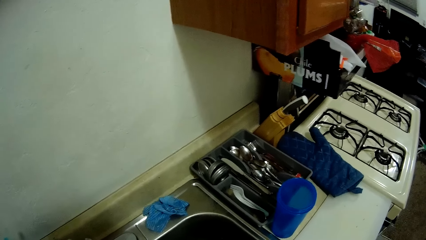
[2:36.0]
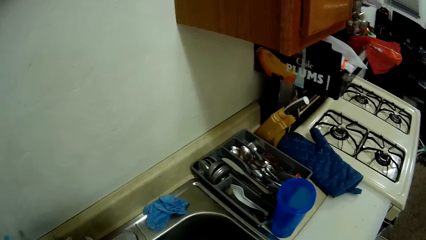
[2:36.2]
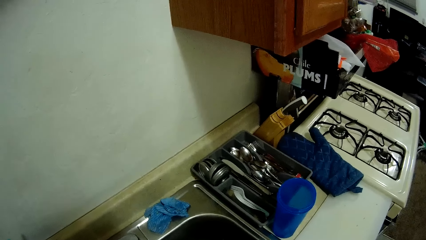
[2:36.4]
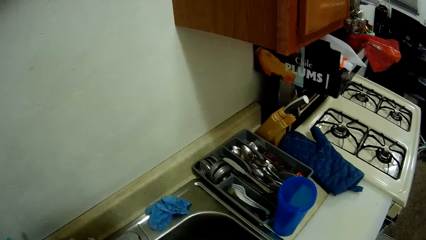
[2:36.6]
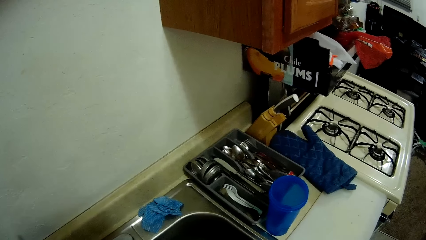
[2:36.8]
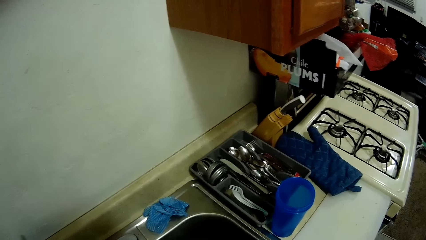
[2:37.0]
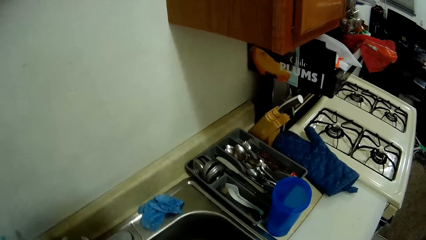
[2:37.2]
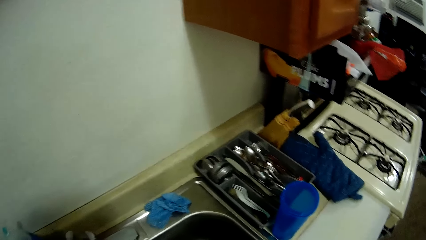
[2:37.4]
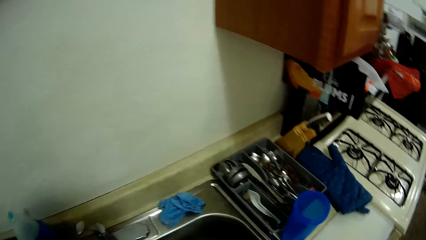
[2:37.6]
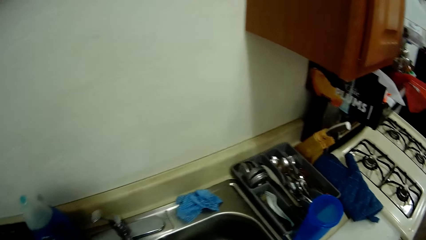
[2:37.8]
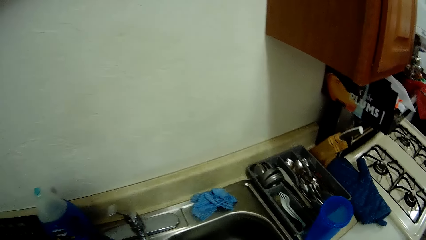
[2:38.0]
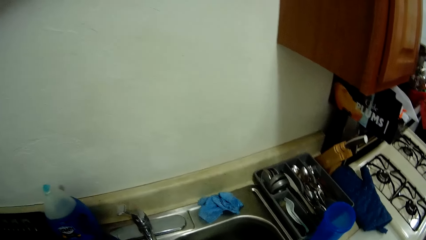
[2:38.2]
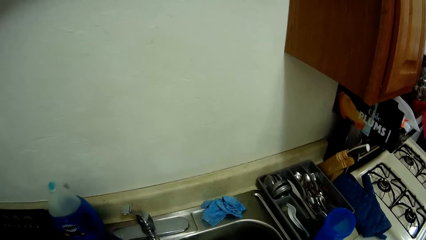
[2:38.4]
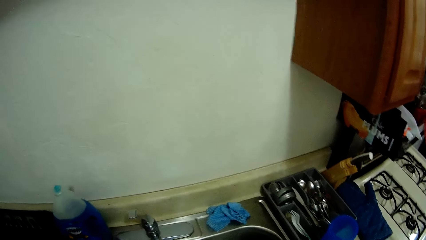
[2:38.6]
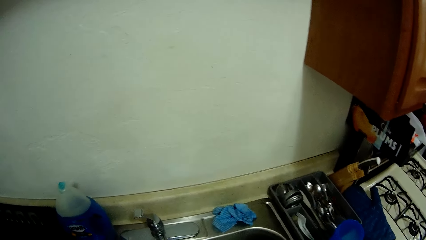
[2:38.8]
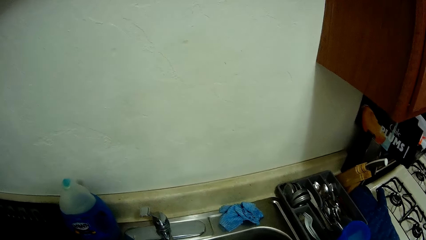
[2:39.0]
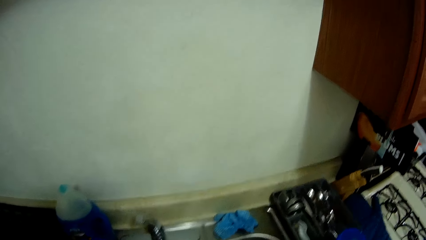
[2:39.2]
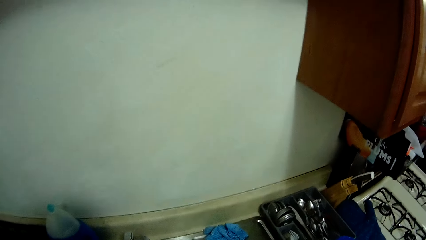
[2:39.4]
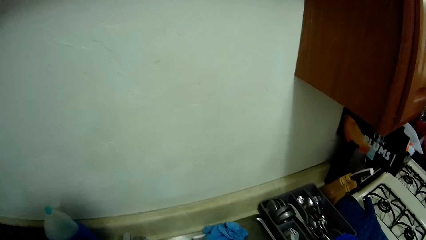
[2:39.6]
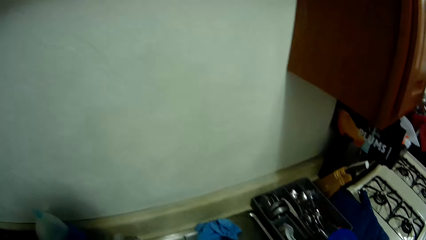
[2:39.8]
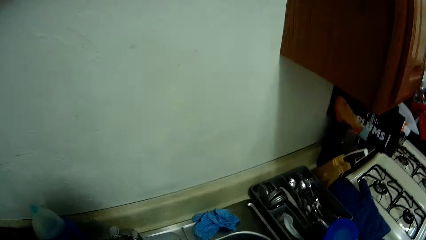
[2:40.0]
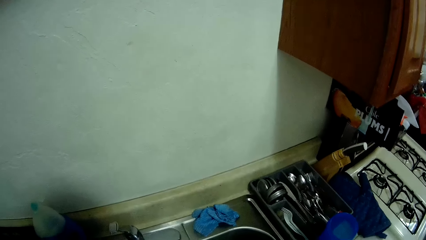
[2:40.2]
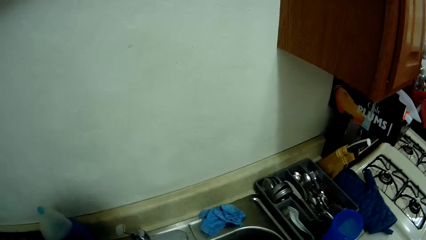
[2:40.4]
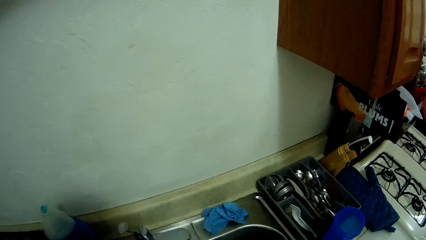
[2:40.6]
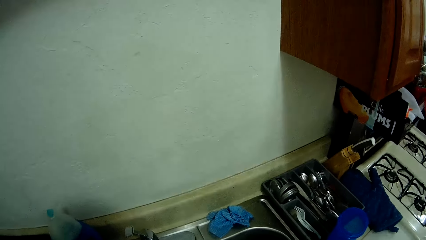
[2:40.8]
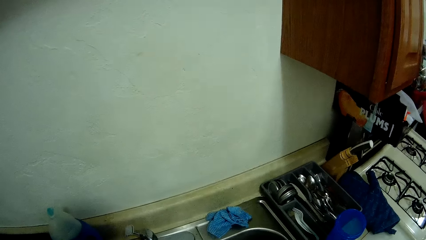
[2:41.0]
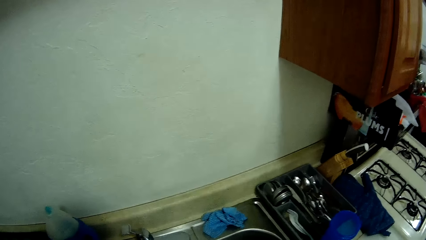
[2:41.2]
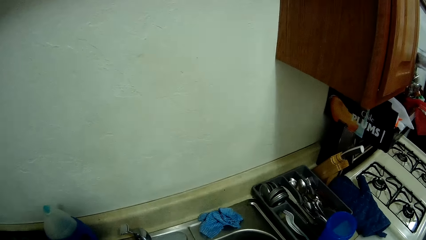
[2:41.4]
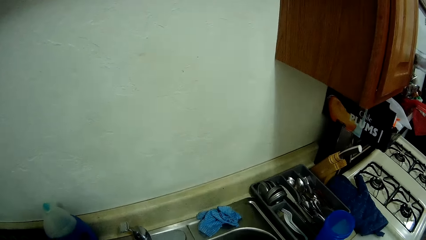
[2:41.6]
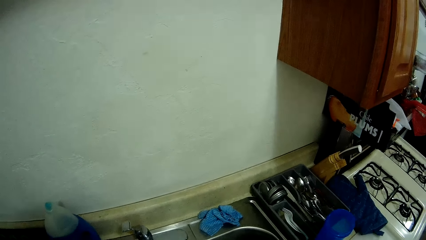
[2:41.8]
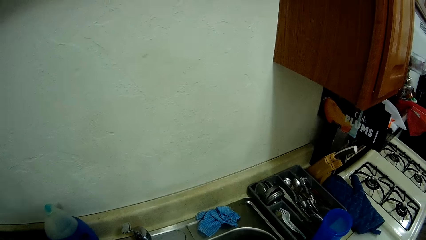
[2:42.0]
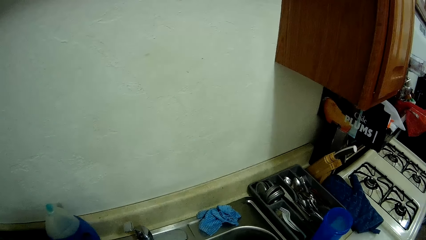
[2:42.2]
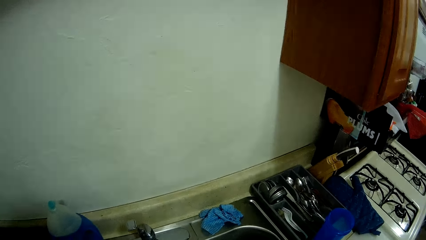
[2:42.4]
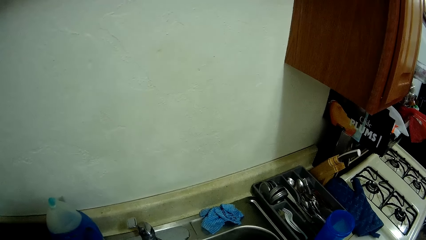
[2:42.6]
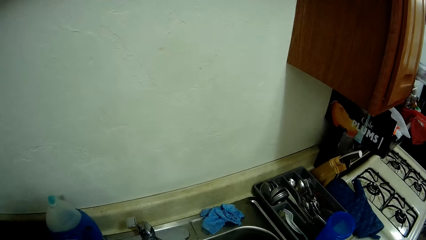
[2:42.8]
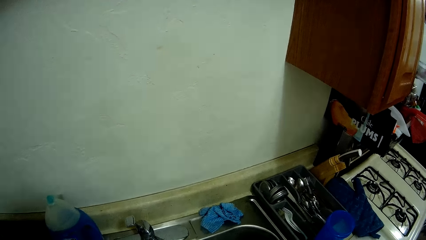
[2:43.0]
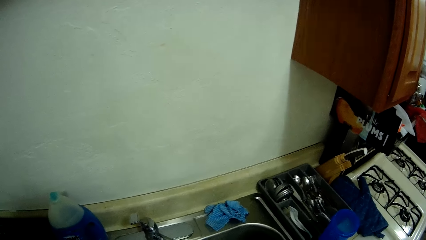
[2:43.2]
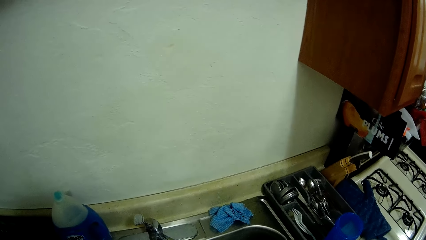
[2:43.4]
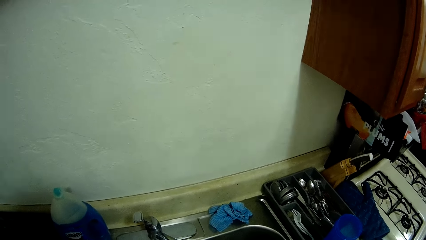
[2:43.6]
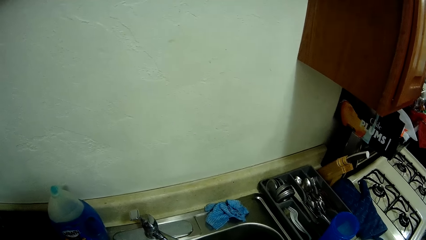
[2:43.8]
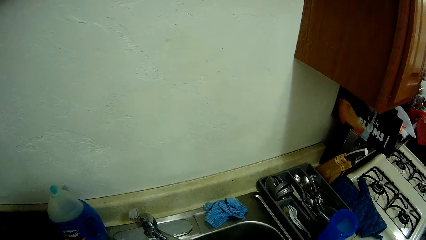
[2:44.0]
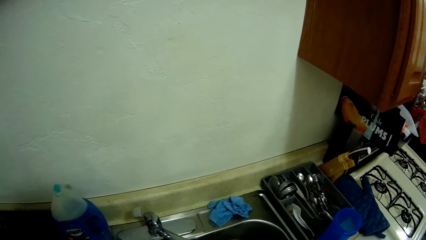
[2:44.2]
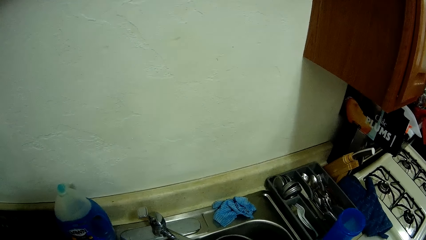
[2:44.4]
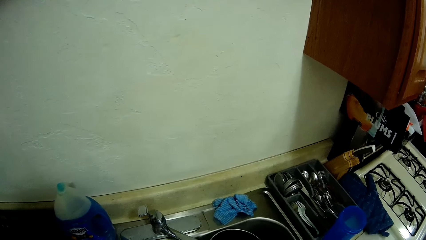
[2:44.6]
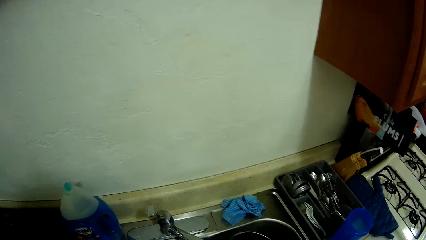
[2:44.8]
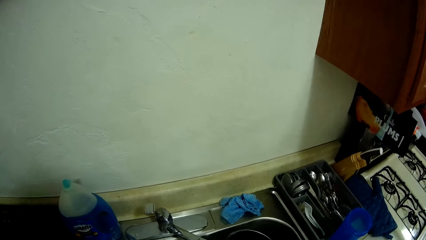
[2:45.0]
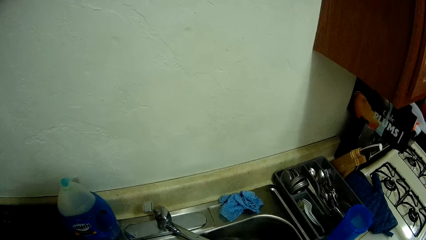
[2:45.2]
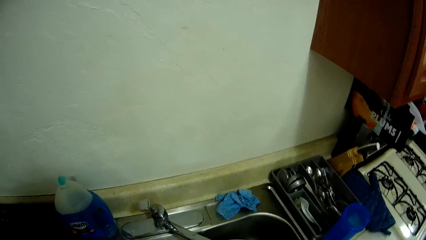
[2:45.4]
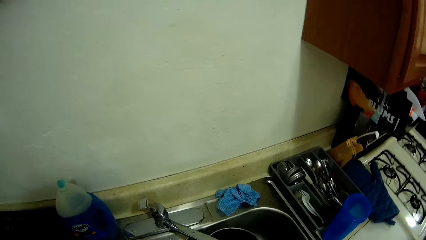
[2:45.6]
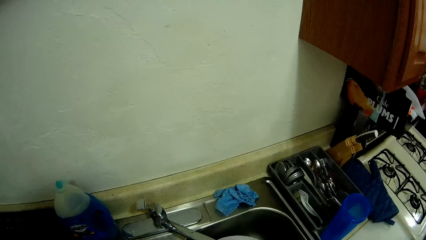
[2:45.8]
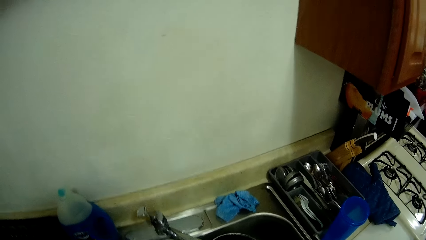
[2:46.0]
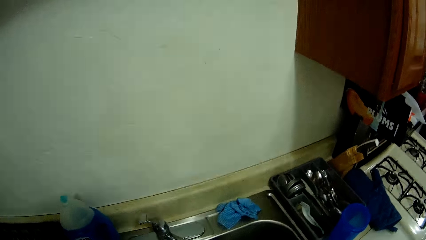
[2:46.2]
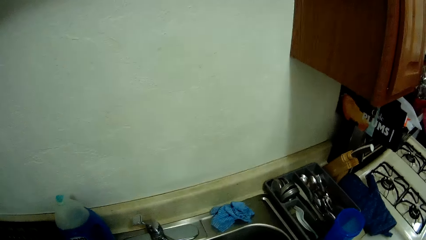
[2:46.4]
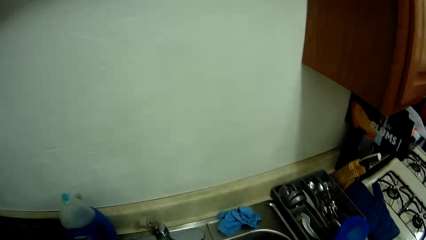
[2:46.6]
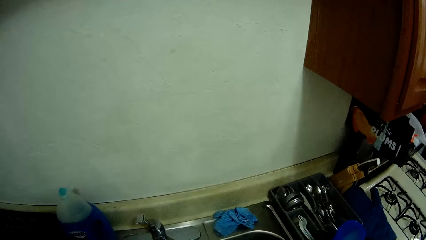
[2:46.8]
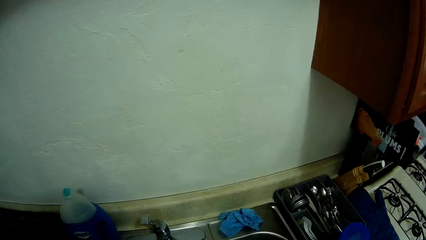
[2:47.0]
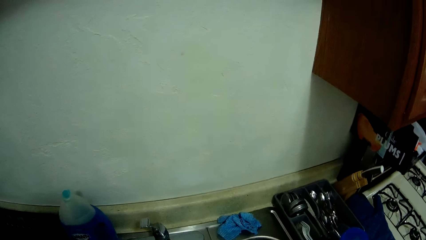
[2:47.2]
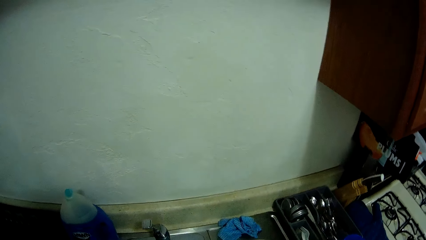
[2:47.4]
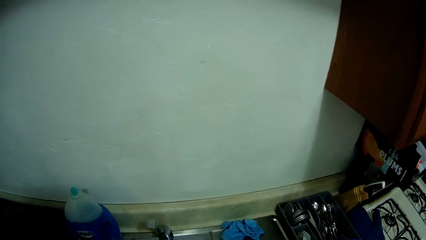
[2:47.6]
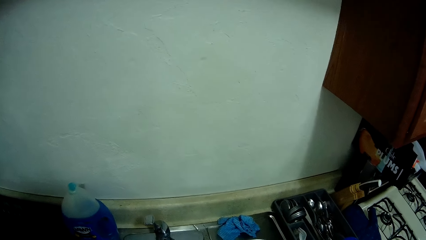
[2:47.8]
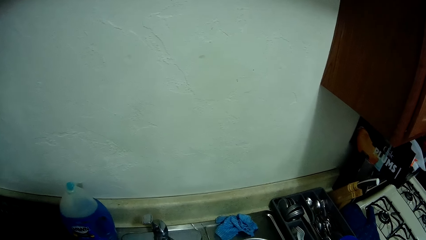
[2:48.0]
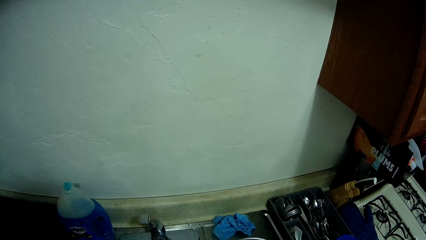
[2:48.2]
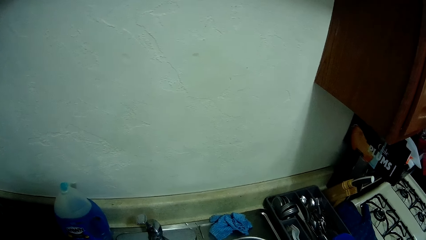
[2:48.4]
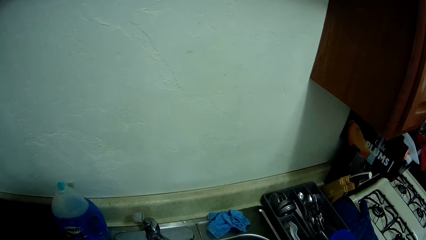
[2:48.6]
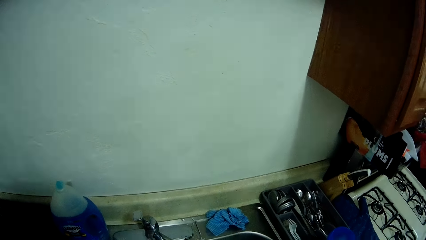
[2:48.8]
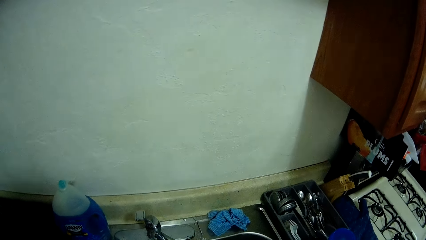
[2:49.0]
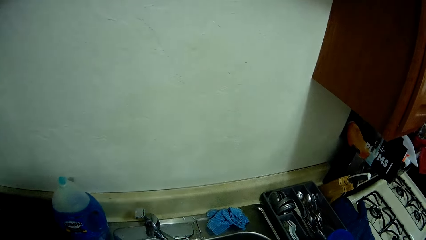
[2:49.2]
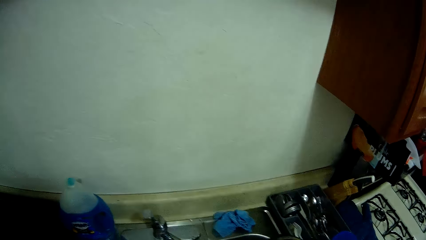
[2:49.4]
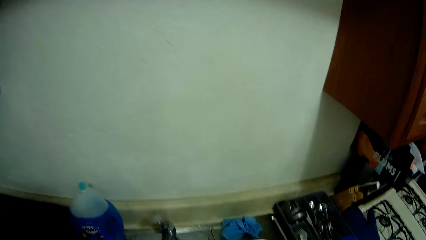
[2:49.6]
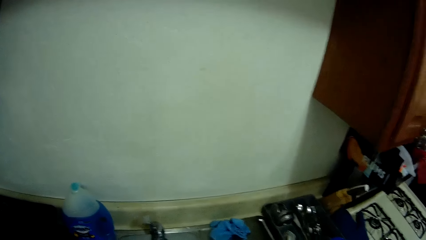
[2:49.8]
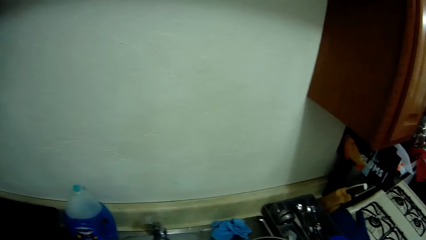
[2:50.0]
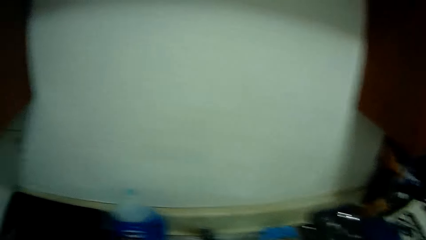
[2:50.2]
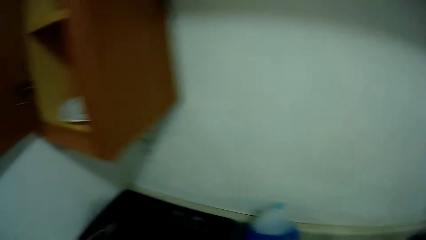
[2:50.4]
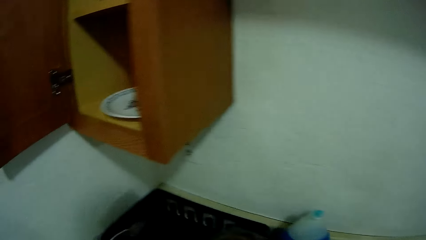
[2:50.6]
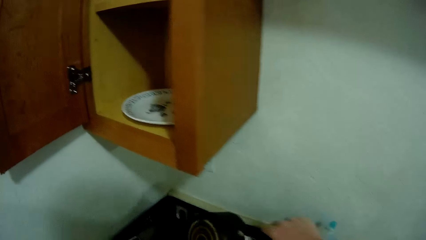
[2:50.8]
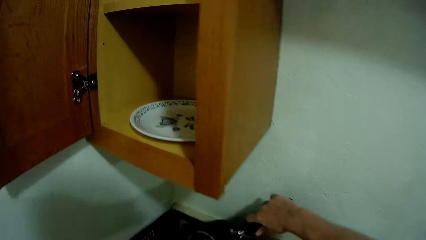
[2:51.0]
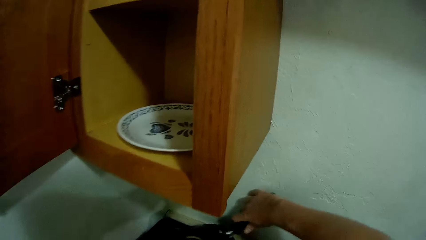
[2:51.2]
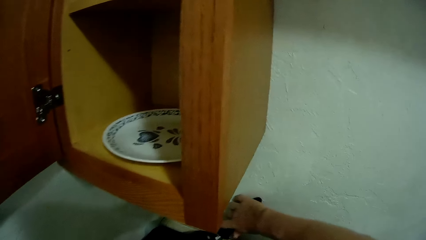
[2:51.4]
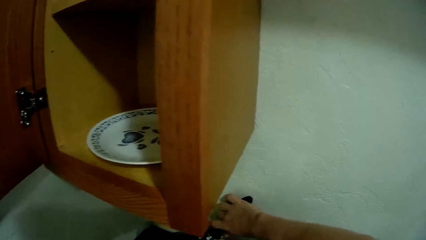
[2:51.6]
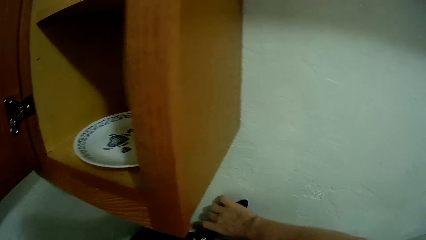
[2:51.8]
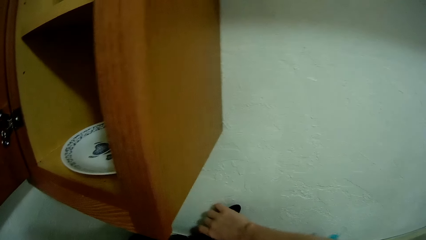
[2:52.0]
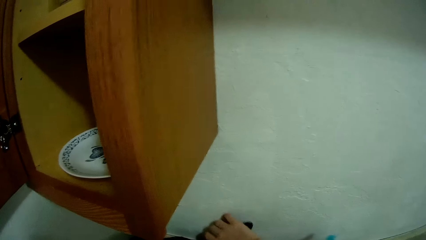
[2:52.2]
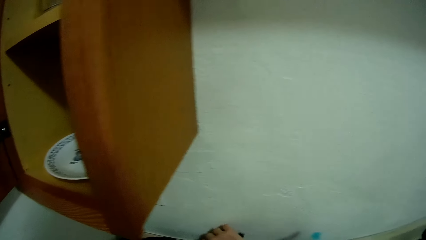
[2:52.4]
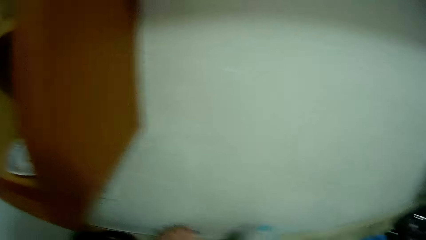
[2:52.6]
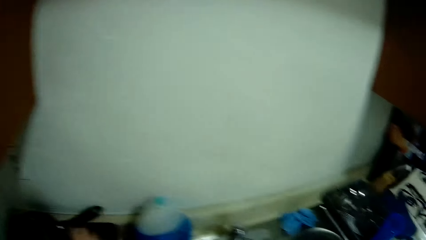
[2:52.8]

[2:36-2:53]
The camera wearer stares at the sink. He washes the cooking pot in the sink. He stares at the sink. He drops the pot in a drainer with his right hand.
